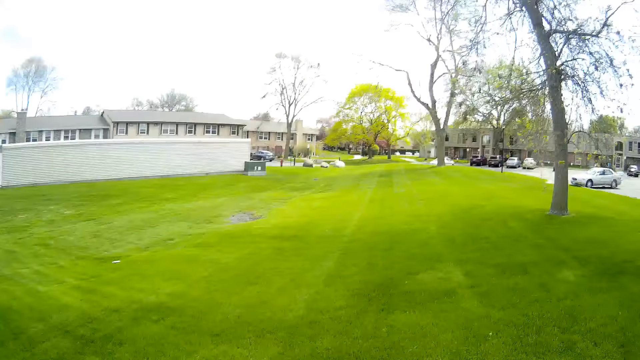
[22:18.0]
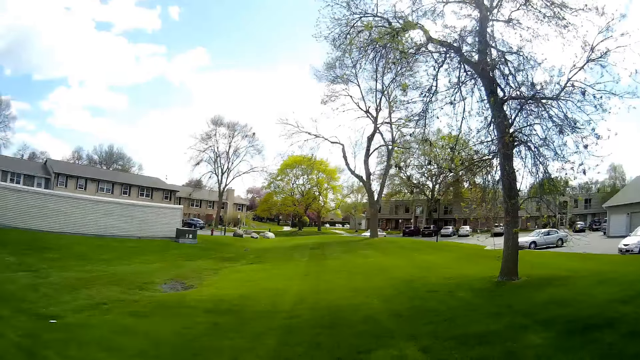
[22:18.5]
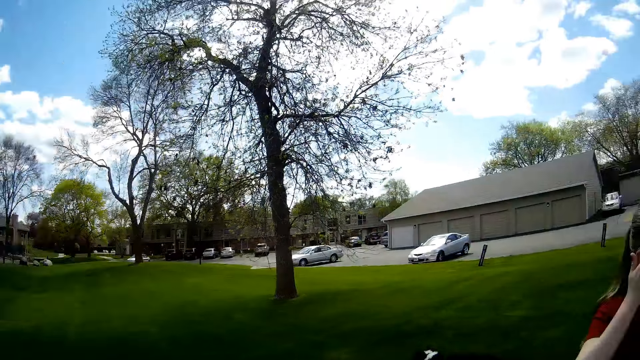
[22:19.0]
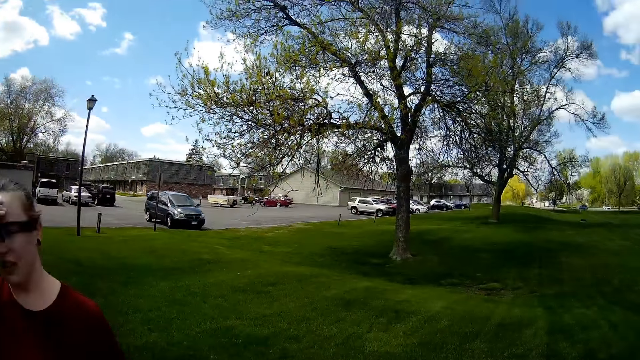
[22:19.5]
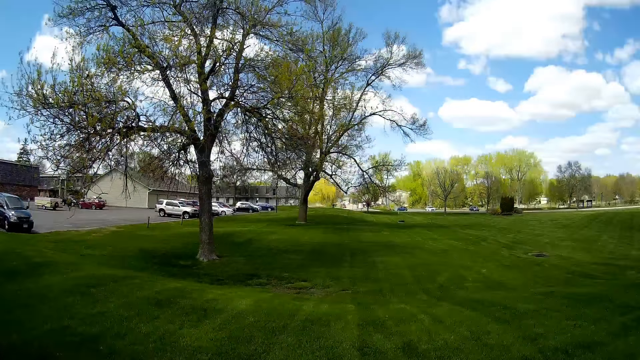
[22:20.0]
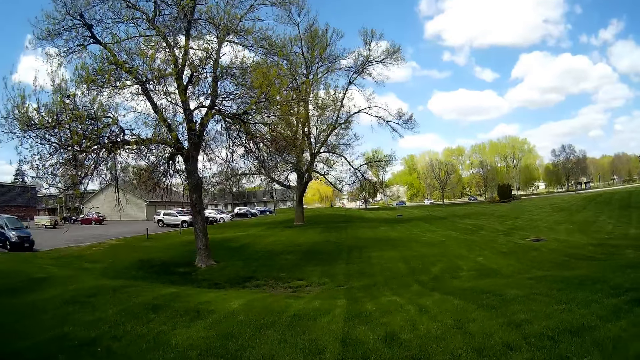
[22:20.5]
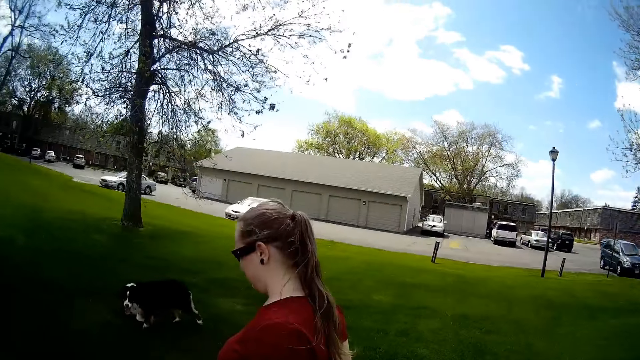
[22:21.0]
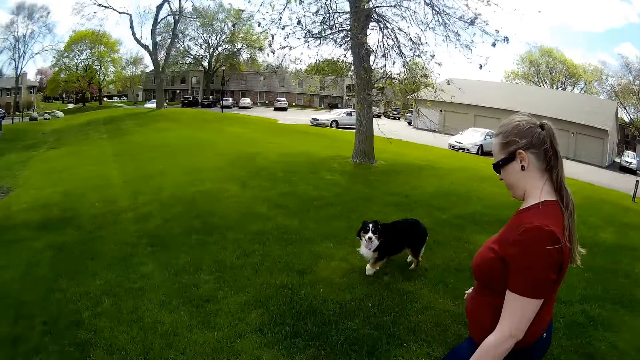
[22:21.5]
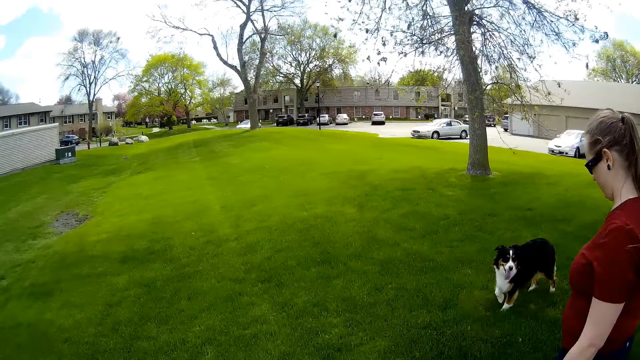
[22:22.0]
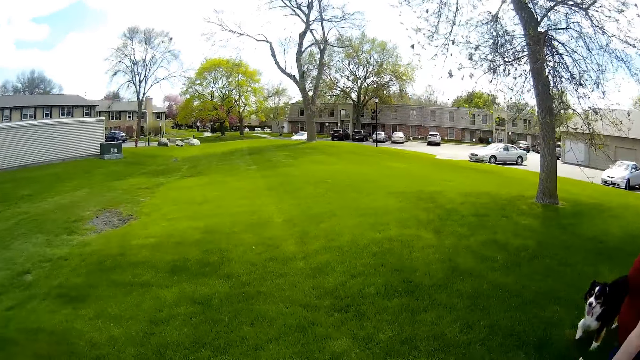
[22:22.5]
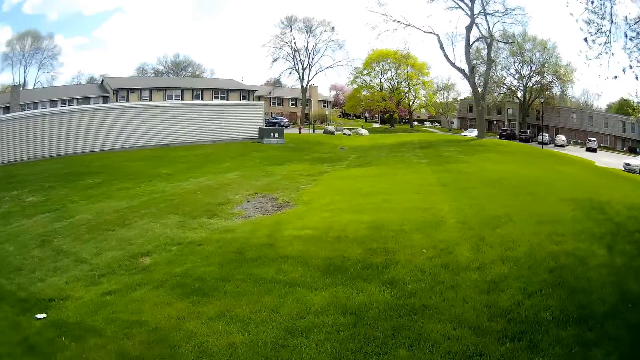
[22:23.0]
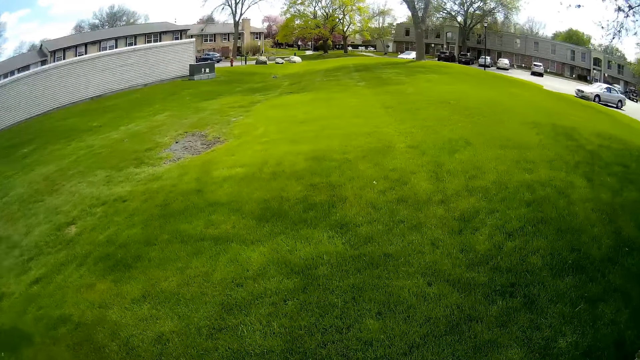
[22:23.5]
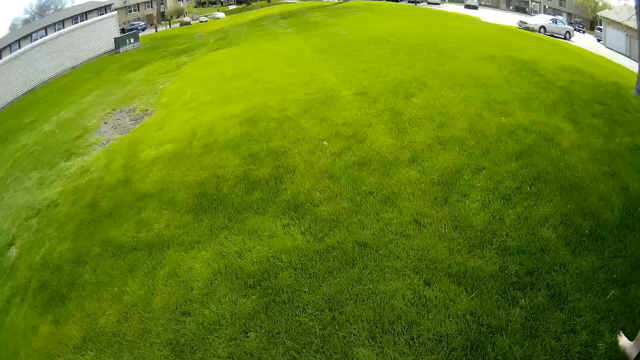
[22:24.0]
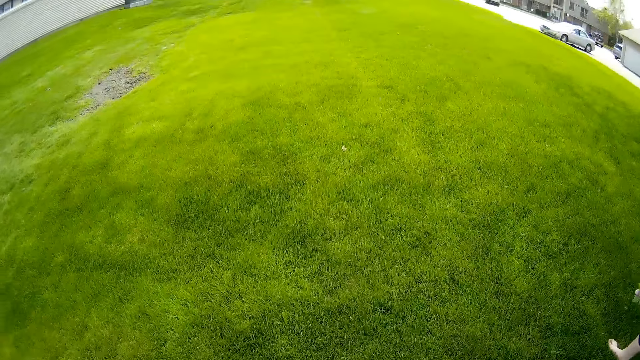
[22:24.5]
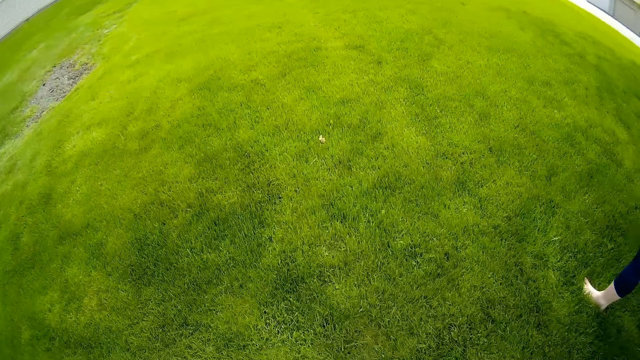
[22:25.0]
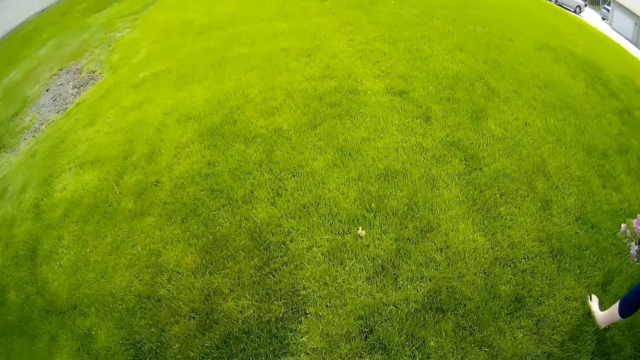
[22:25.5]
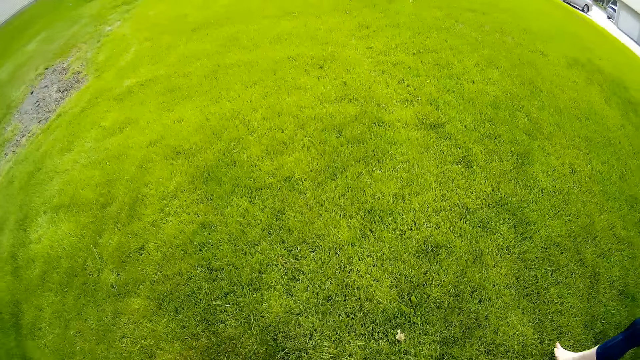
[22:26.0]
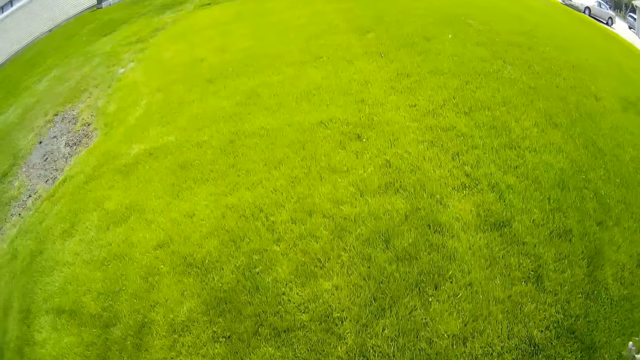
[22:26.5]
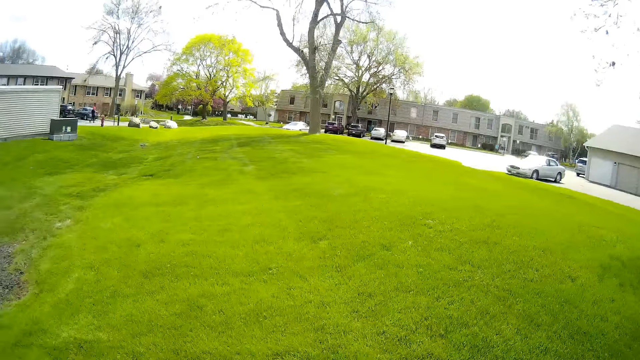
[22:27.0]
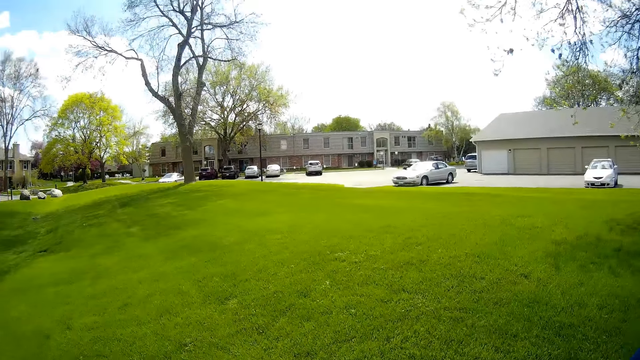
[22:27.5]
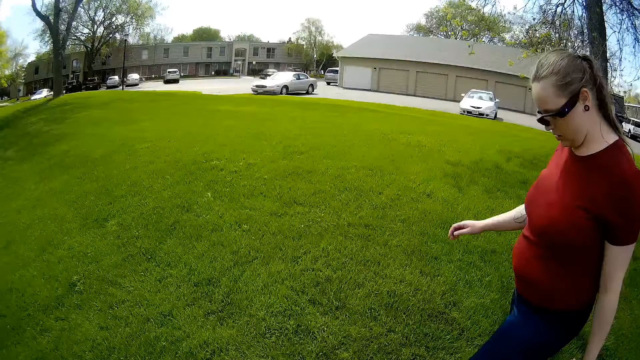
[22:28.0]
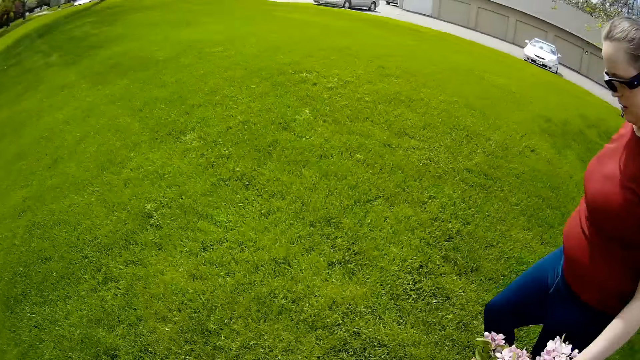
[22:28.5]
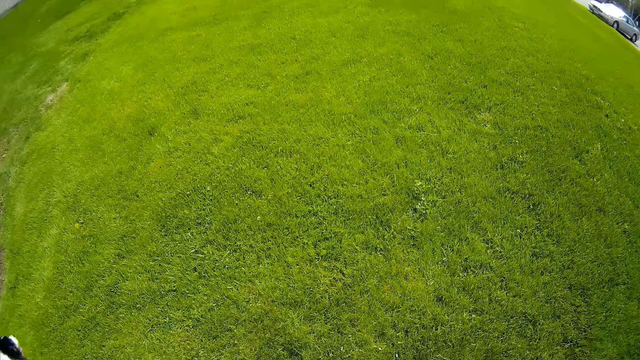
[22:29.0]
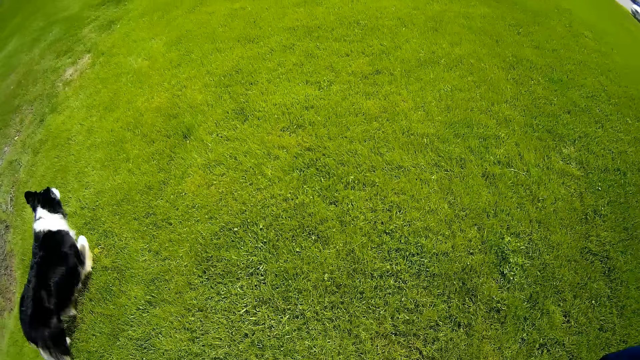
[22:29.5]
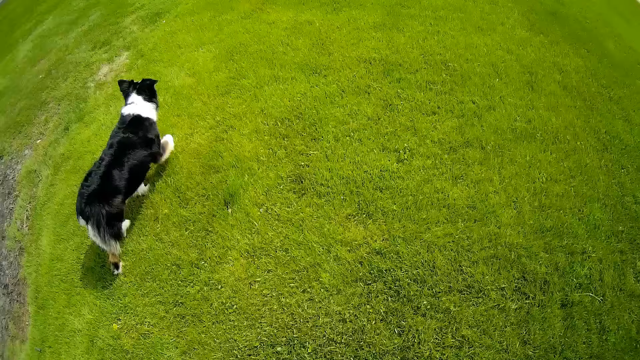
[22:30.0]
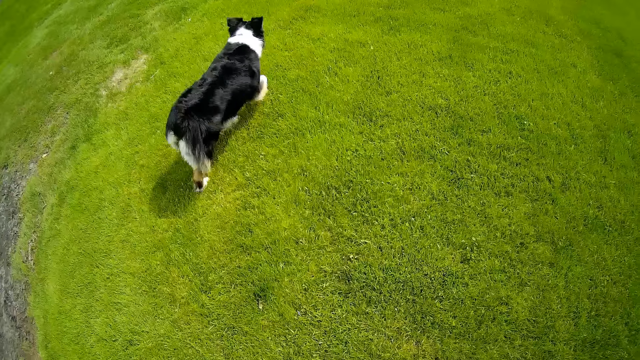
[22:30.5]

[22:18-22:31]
The woman puts her right hand on her glasses. The dog walks past the camera wearer.

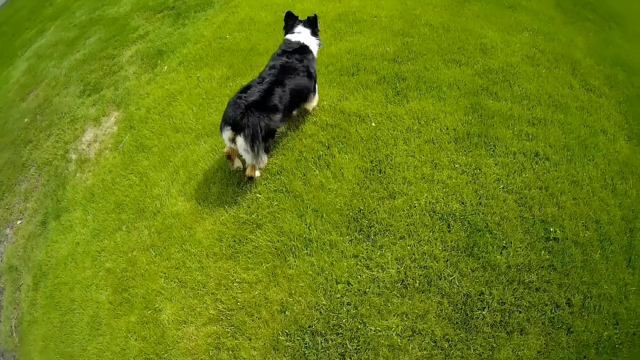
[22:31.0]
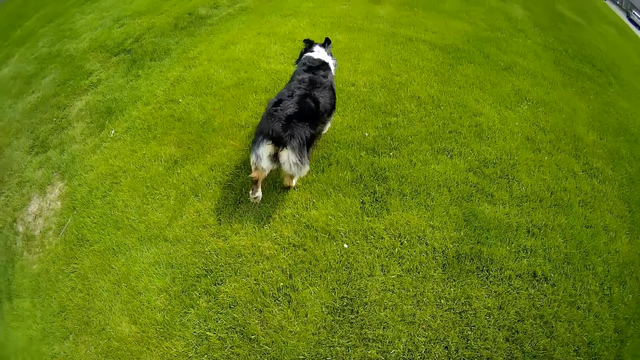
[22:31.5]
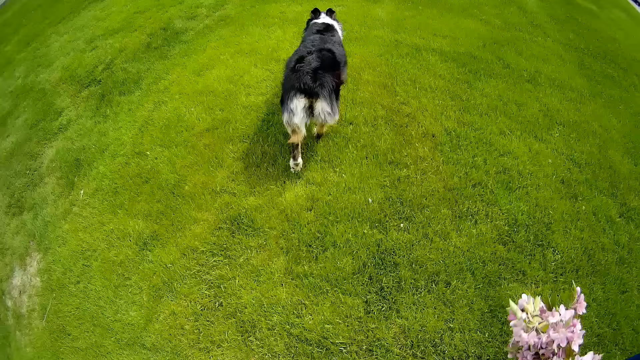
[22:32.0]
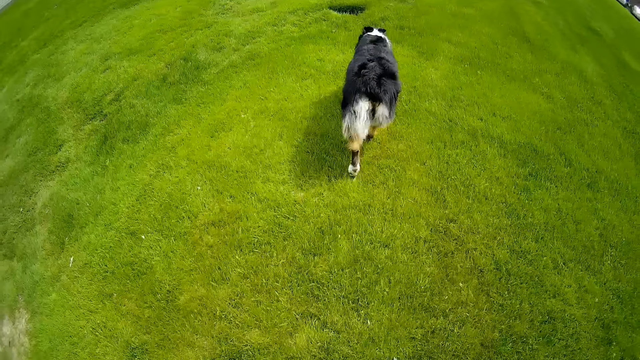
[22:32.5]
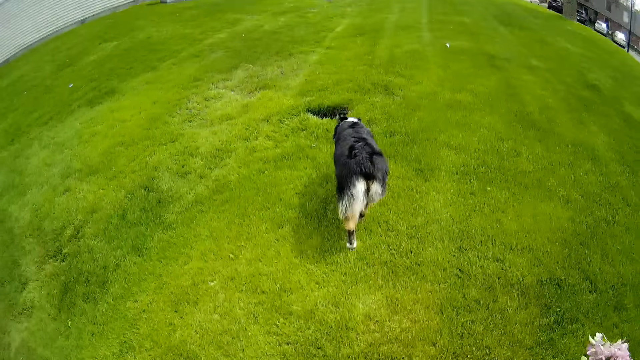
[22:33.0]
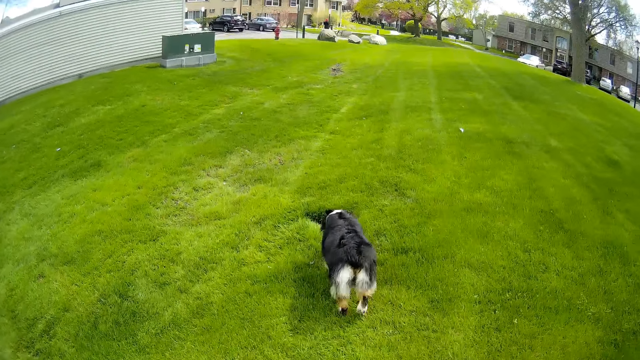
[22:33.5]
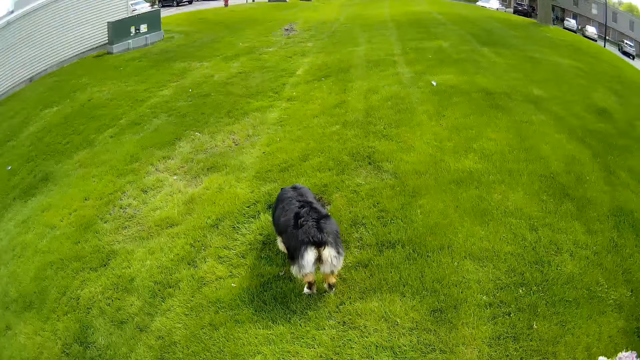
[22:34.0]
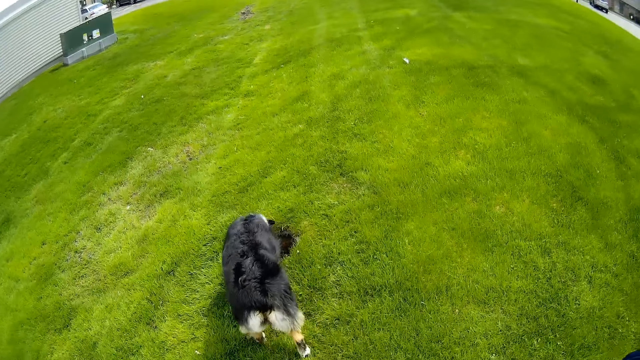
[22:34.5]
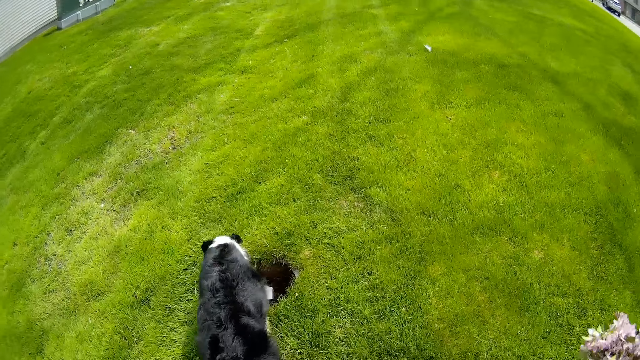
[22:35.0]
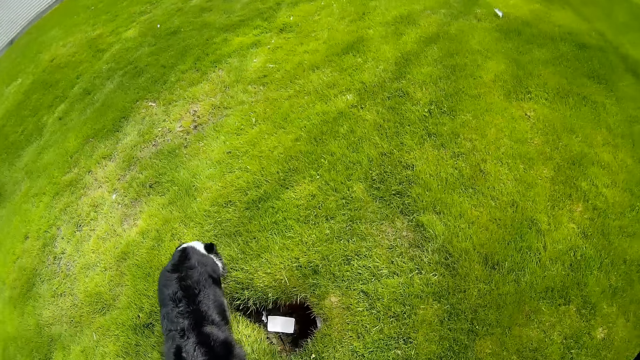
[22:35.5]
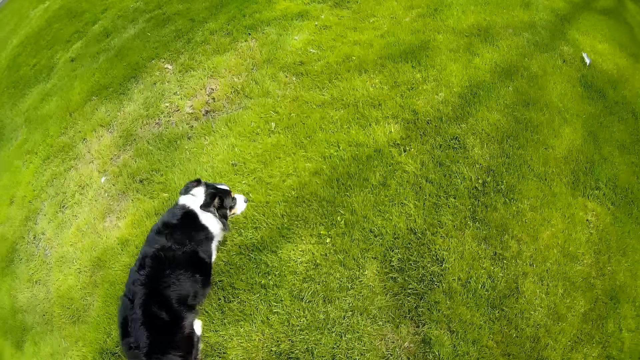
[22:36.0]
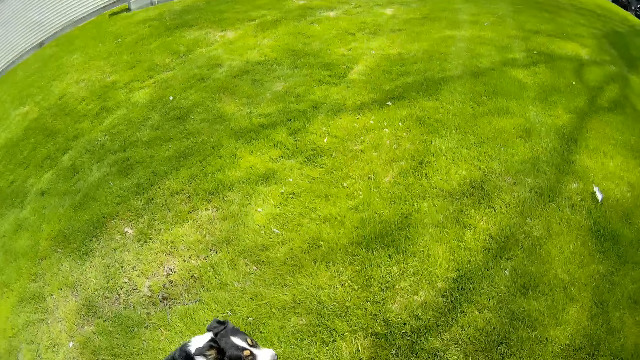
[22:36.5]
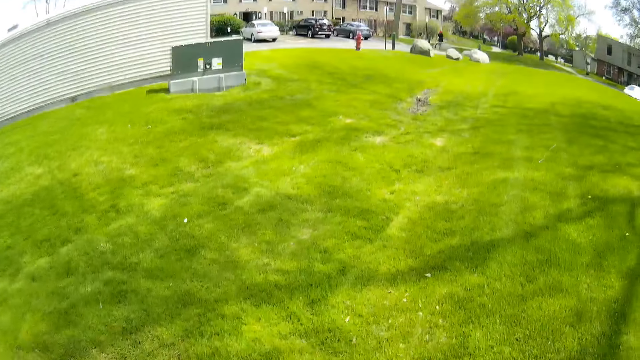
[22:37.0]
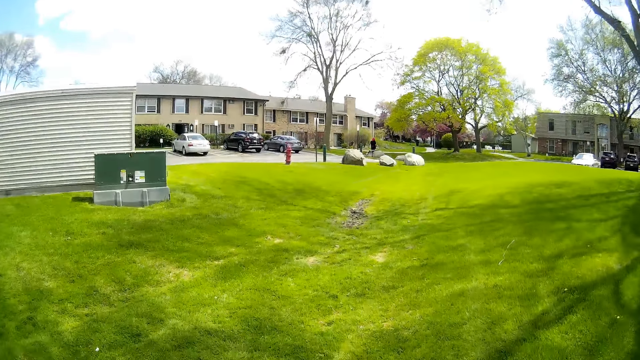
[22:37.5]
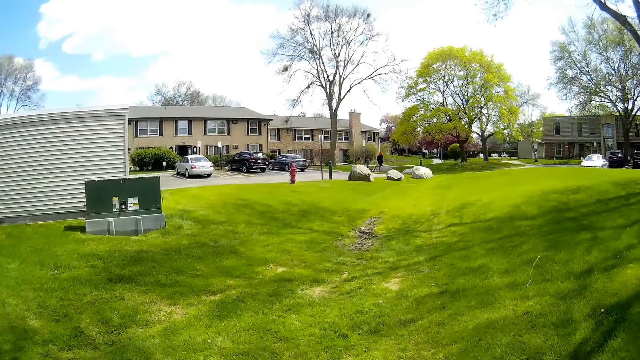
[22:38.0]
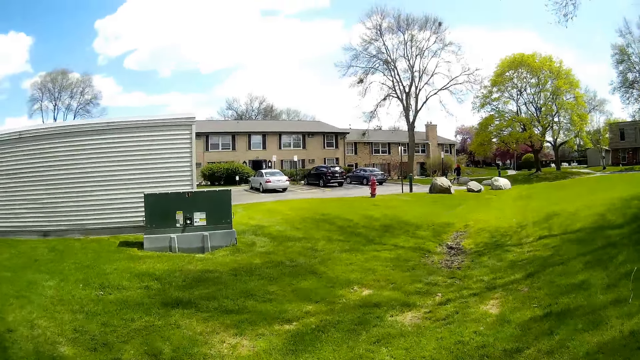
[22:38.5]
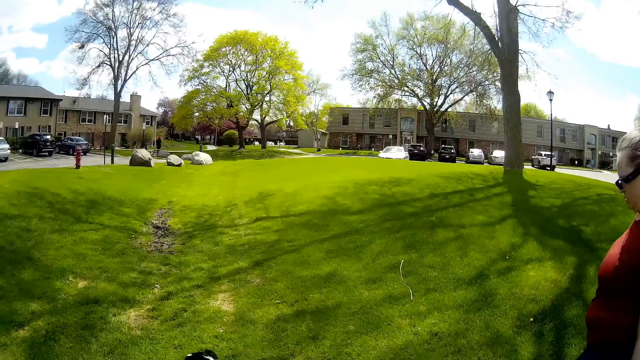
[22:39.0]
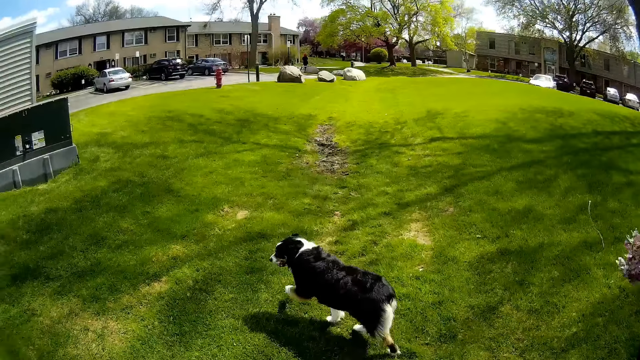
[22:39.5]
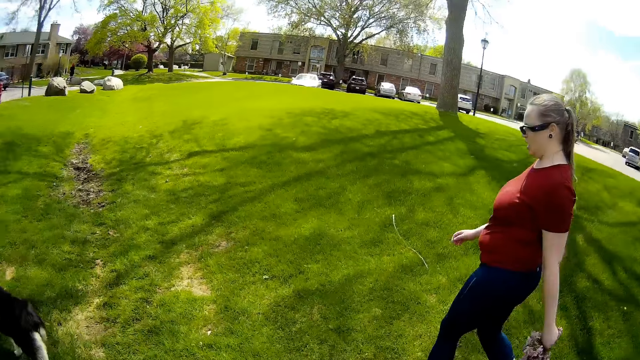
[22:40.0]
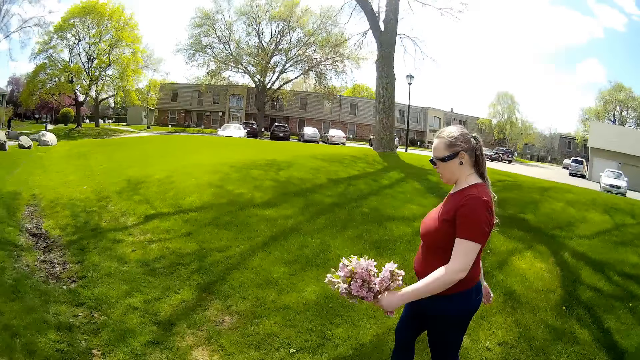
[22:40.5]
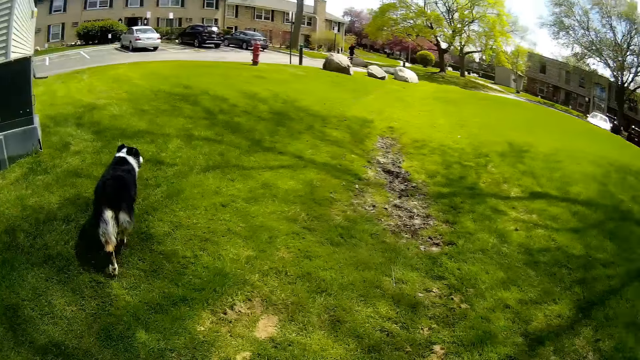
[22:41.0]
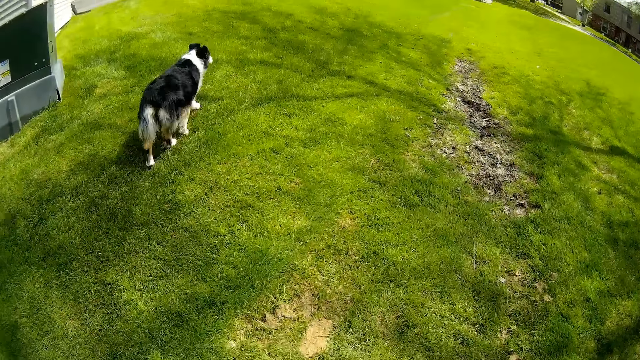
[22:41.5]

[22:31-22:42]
The dog stops walking. A woman walks on the grass. The dog continues walking.
